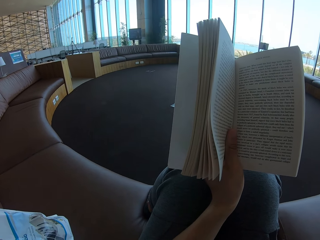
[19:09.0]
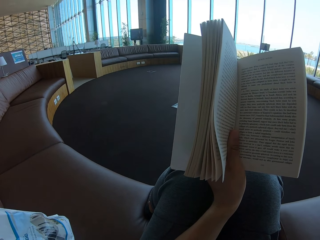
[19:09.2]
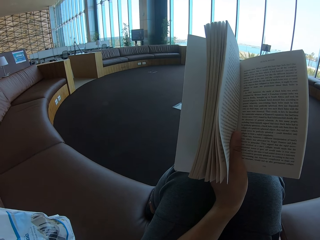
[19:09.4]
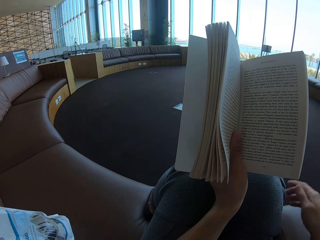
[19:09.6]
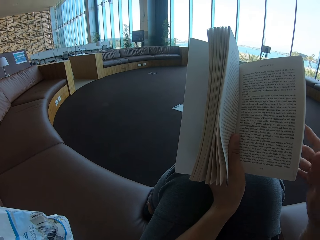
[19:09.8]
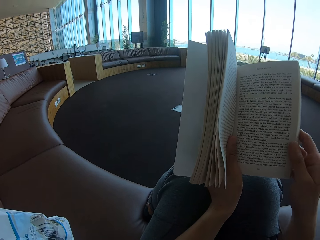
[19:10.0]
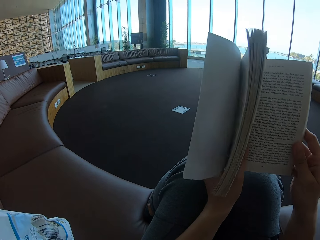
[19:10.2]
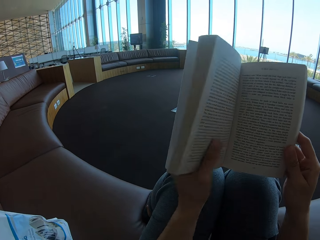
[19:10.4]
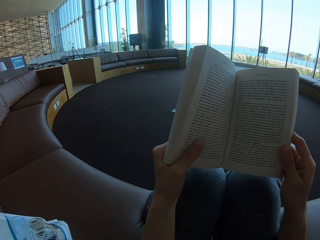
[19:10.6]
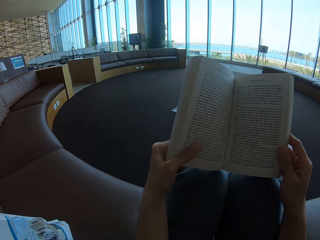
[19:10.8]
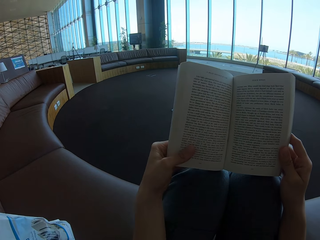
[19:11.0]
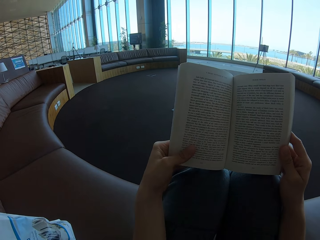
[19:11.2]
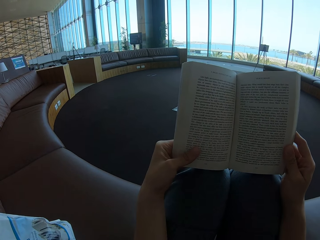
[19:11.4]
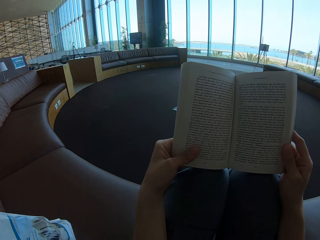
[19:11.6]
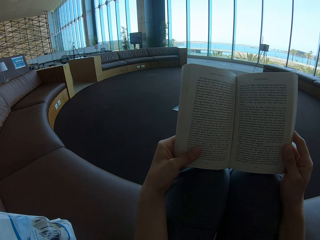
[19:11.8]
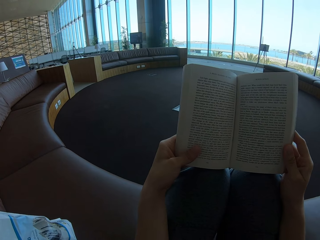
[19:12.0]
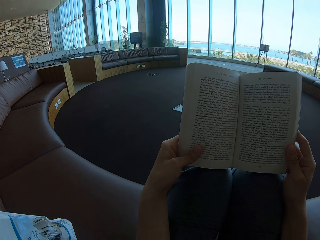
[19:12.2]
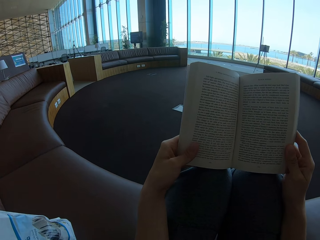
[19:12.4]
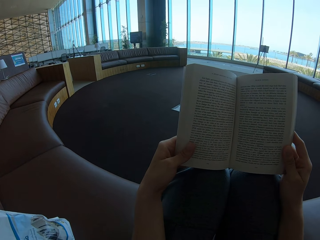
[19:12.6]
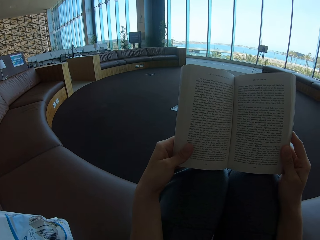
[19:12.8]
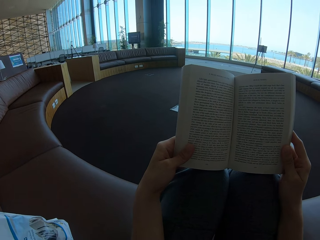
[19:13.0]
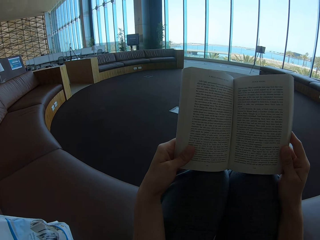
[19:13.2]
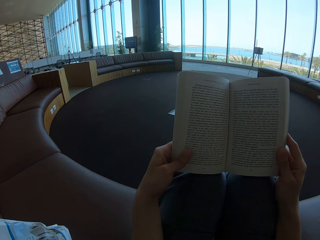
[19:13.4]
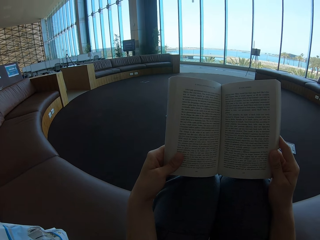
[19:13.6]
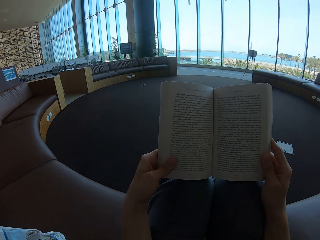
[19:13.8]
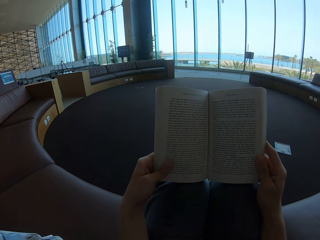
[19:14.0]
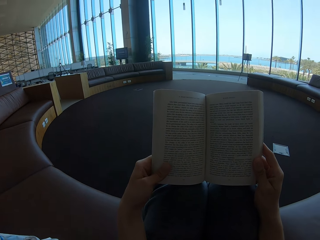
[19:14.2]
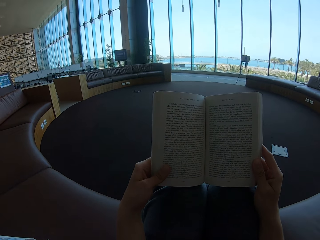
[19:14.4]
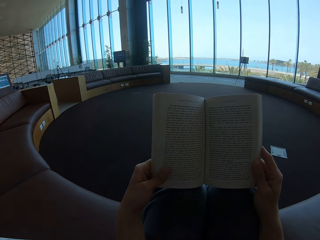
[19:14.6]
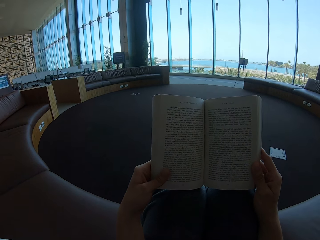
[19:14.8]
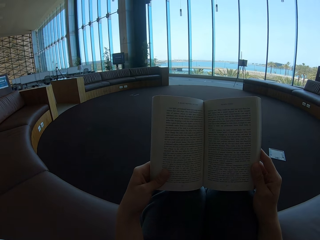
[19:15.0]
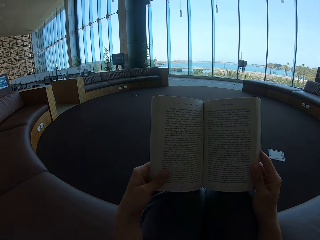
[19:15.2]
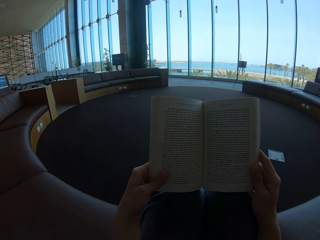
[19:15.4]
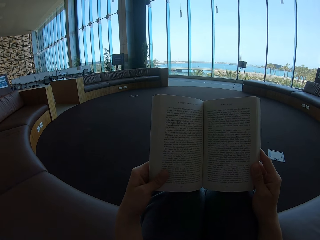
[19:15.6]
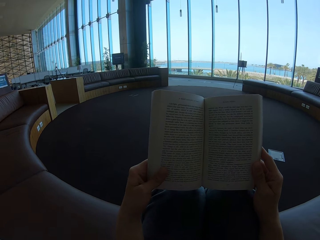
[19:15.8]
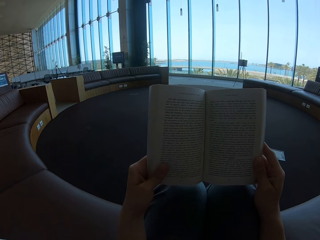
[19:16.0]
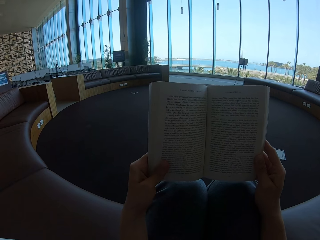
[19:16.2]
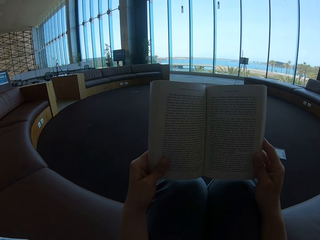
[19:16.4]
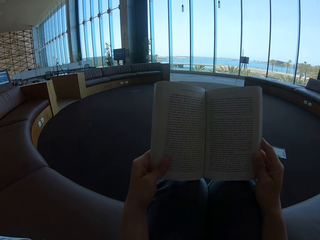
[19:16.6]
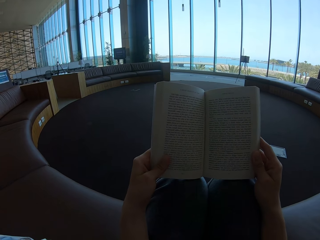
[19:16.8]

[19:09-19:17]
The camera wearer holds the book with both hands. They read the book.

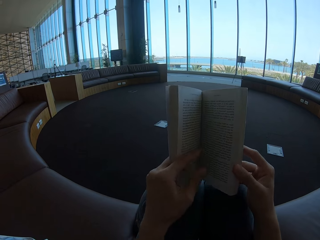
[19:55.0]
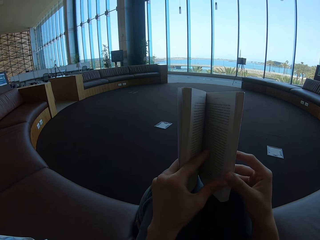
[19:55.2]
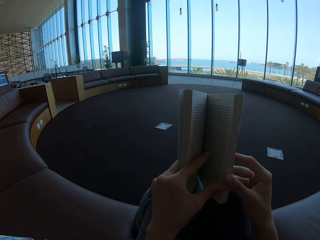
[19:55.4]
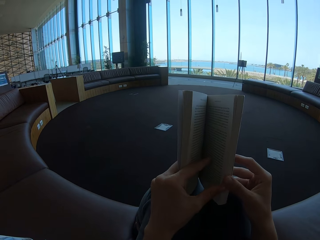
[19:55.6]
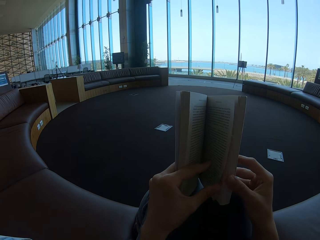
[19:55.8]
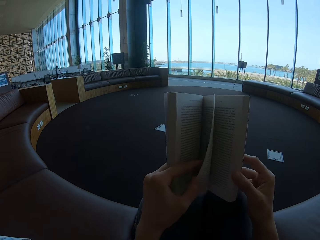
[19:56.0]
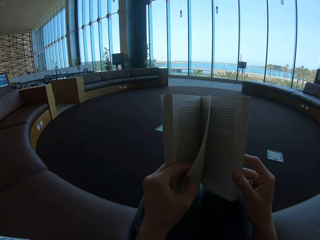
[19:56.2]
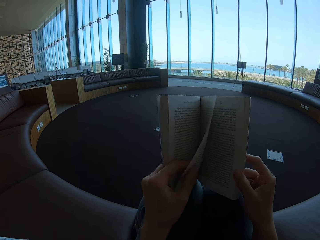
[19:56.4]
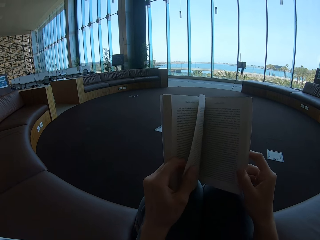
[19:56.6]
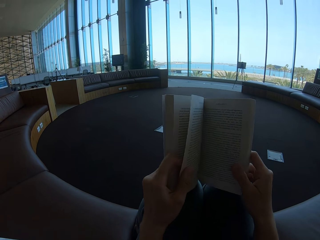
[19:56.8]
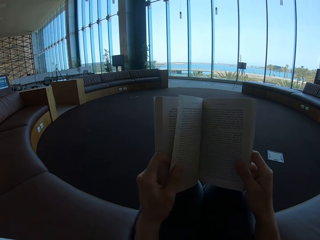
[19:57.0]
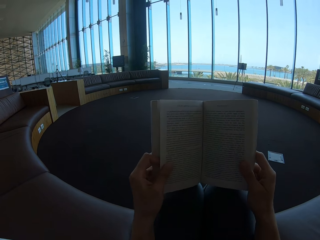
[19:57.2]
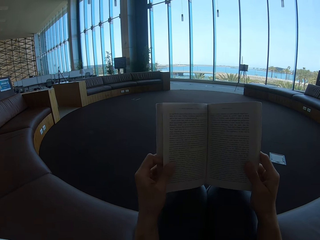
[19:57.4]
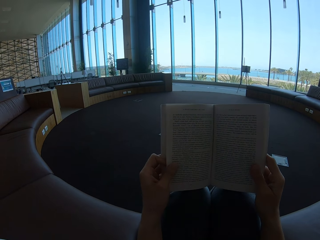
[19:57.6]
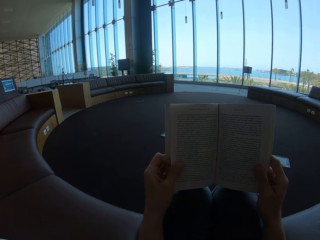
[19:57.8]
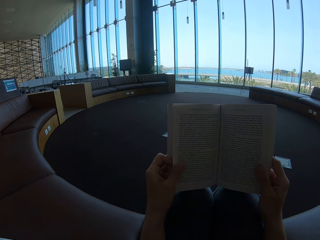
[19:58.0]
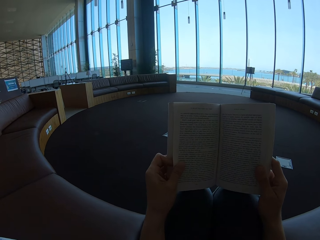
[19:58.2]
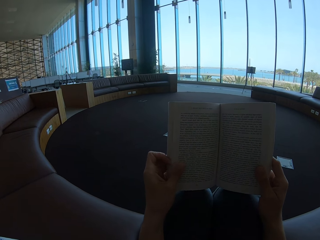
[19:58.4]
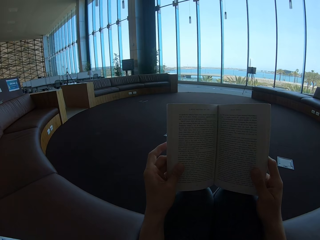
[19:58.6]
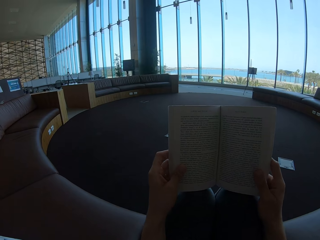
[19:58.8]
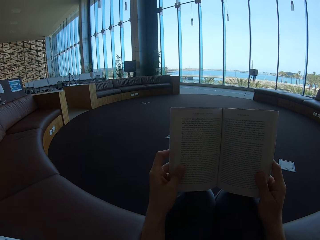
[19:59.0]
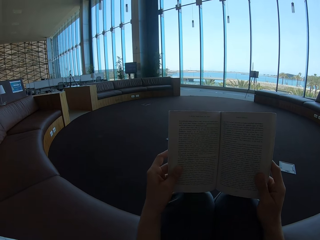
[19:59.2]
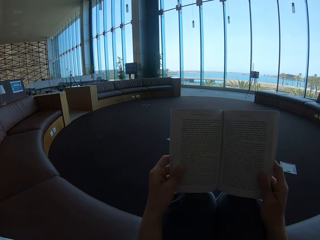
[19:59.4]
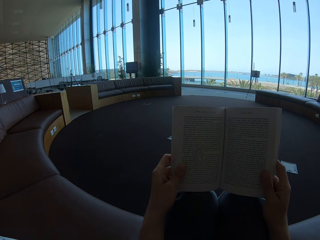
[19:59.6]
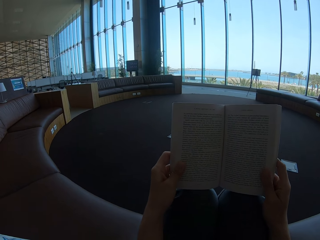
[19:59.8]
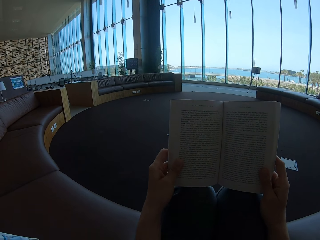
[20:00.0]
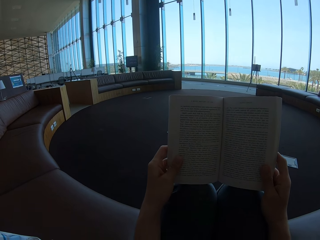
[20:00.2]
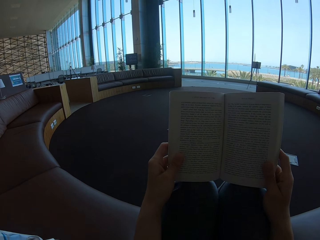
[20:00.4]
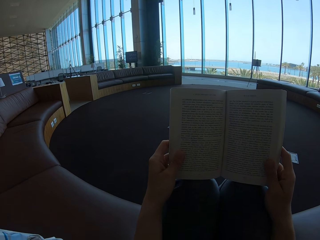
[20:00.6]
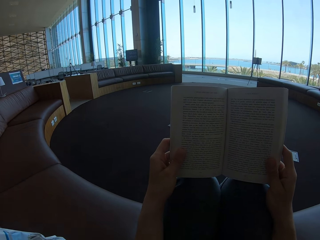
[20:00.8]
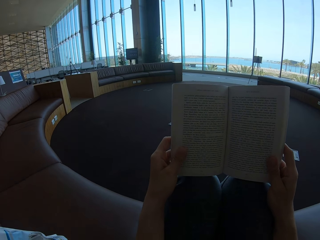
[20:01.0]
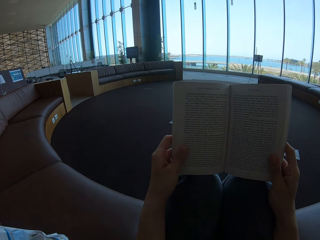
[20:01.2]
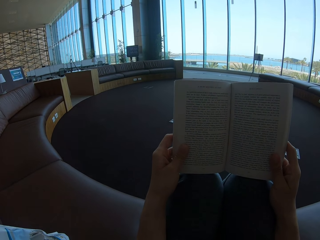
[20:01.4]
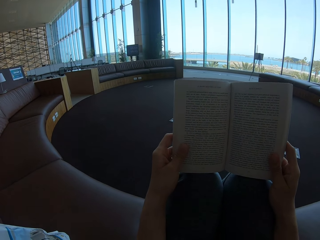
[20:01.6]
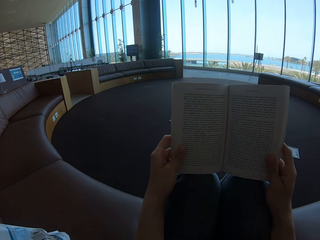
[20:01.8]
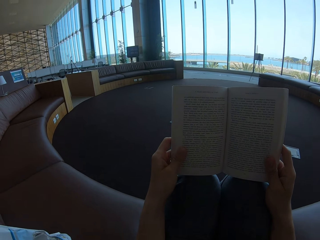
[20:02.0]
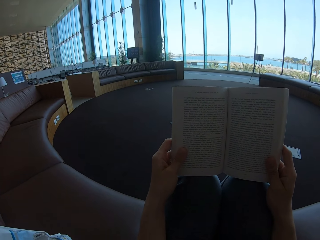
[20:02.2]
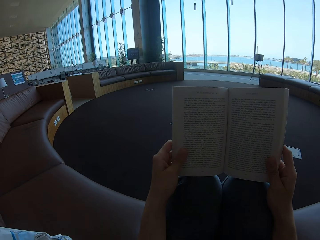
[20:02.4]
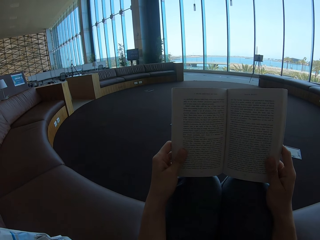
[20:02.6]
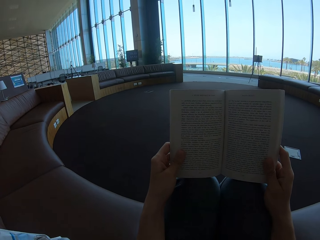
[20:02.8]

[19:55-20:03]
The camera wearer turns the book page. They read the book.

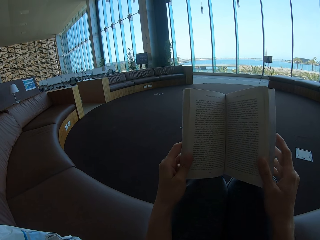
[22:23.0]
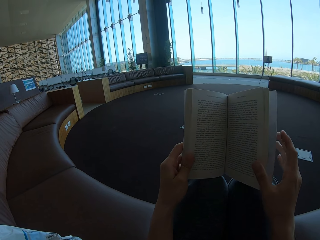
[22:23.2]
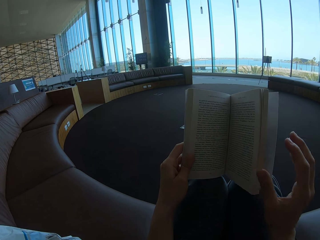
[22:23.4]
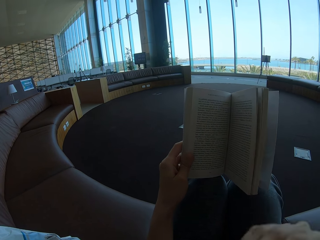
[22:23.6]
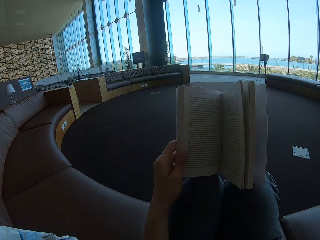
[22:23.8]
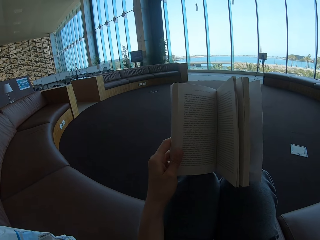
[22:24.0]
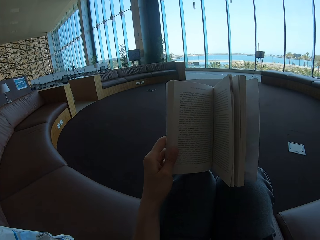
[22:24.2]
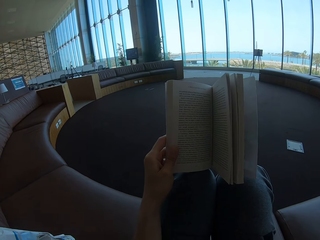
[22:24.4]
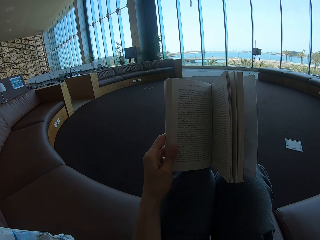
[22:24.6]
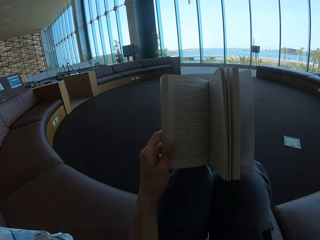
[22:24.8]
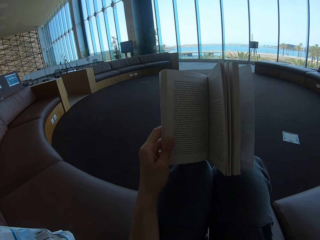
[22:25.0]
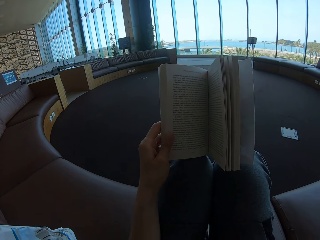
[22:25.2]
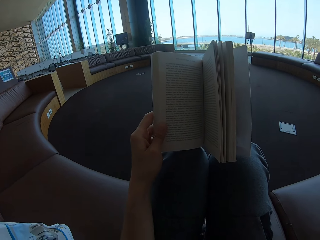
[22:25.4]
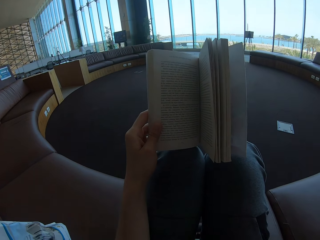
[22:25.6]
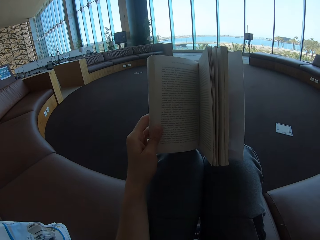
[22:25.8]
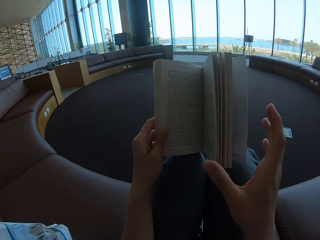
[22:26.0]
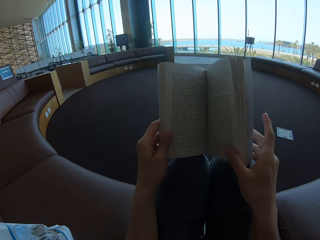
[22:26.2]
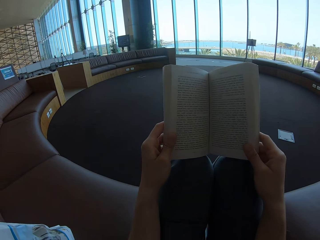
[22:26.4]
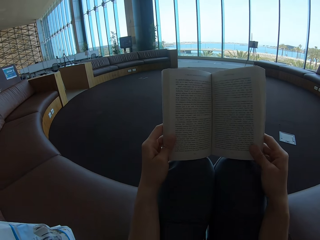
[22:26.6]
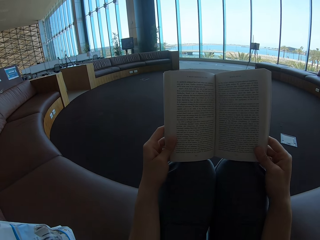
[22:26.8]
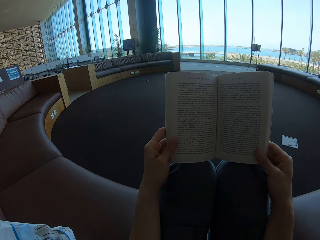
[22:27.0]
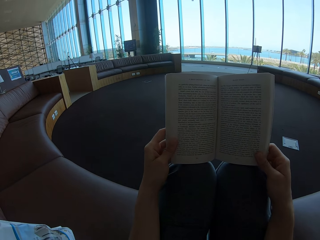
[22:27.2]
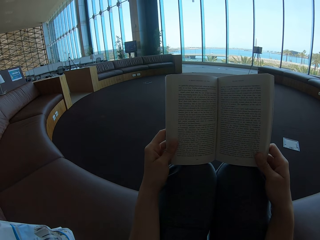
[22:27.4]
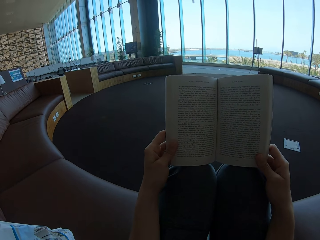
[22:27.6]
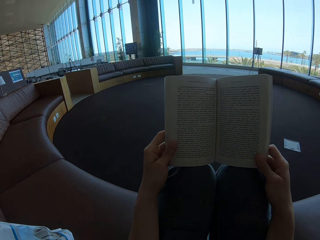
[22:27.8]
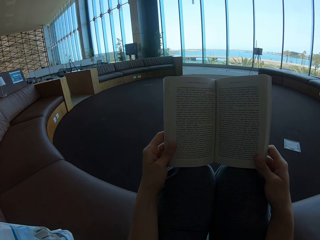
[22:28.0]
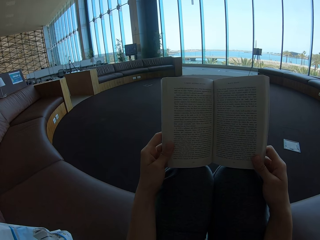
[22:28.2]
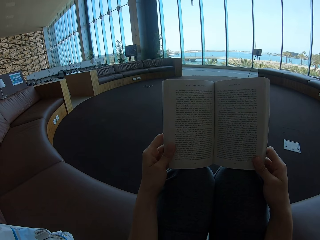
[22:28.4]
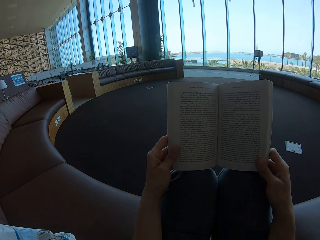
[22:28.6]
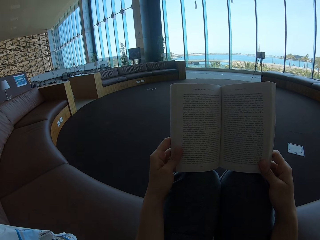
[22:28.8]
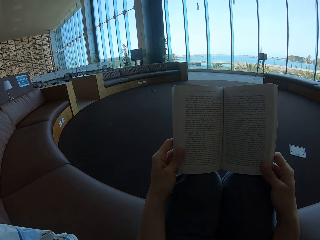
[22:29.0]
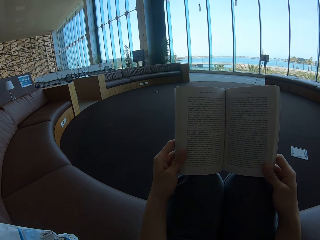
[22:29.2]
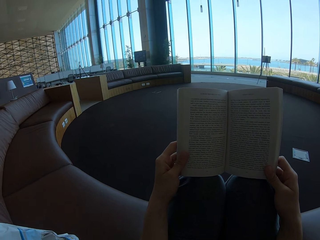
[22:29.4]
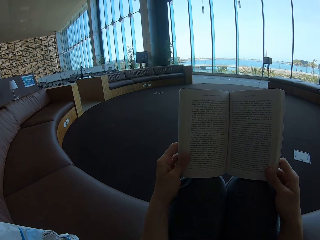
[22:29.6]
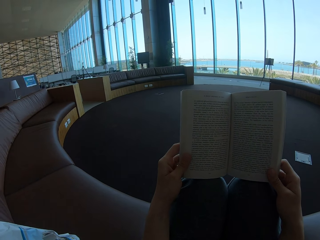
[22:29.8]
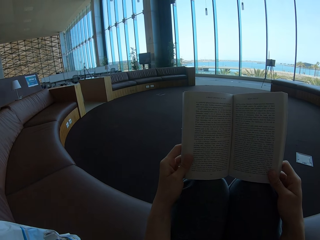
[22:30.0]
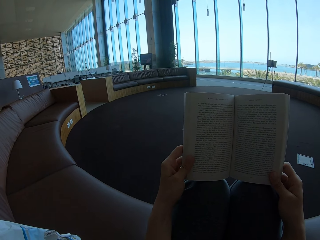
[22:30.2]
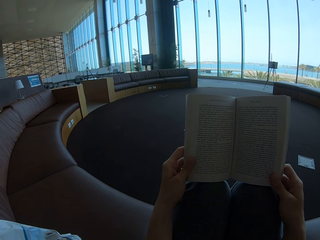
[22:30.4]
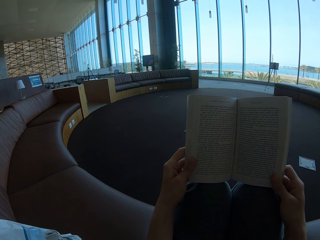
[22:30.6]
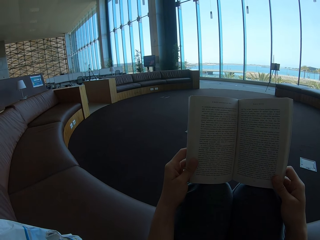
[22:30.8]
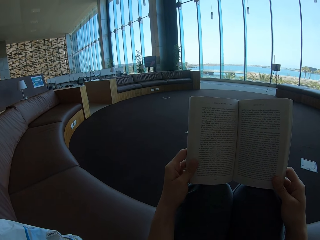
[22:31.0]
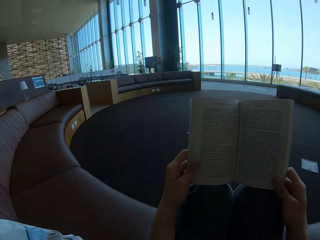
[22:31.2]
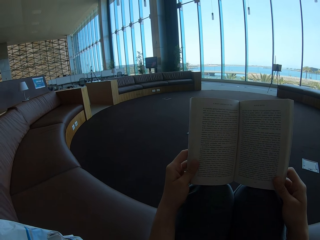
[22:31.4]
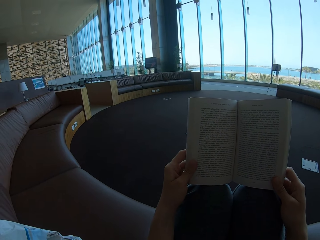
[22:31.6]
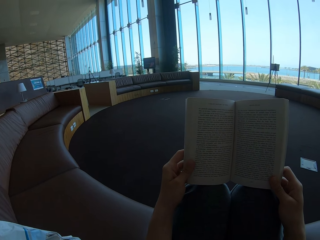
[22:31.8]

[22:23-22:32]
The camera wearer scratches themselves. They touch their face. They read the book and hold the book with both hands.
